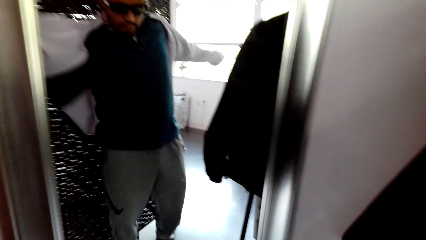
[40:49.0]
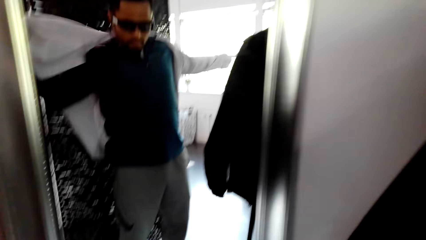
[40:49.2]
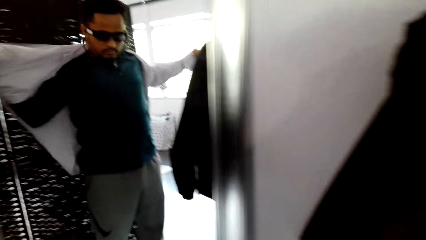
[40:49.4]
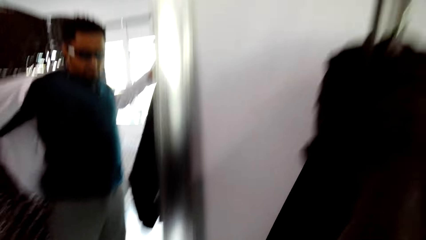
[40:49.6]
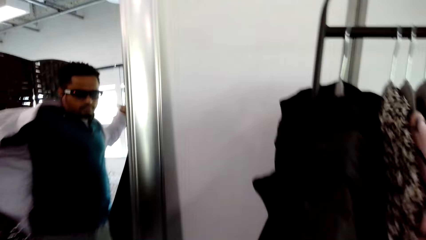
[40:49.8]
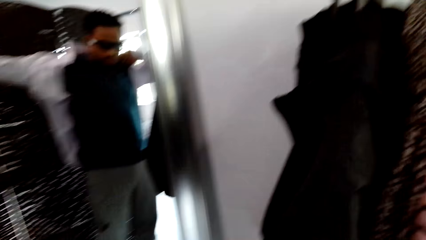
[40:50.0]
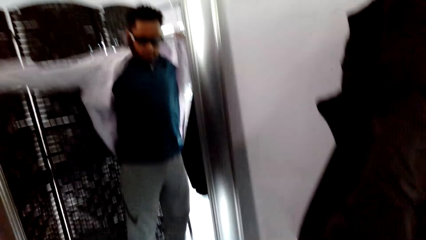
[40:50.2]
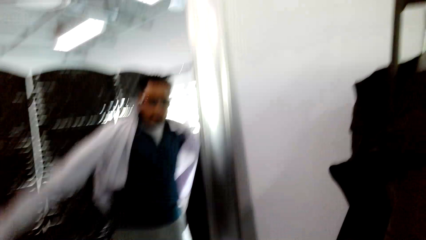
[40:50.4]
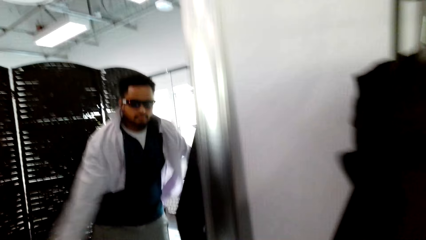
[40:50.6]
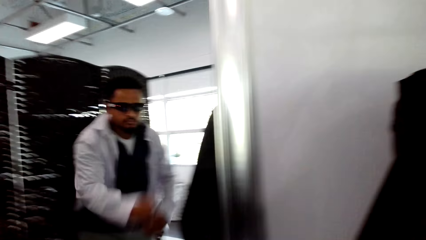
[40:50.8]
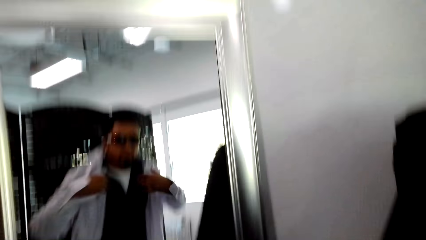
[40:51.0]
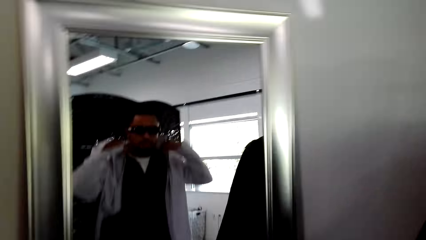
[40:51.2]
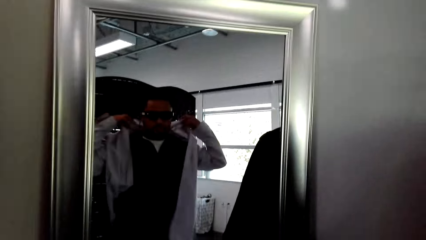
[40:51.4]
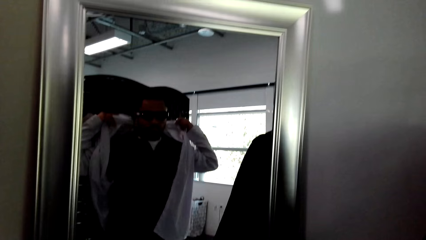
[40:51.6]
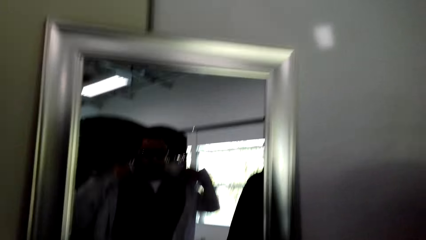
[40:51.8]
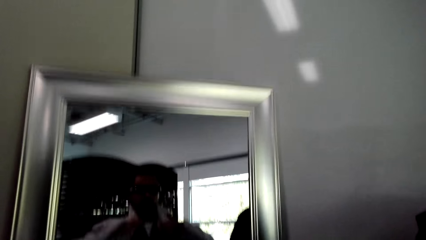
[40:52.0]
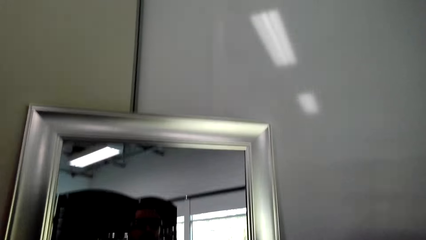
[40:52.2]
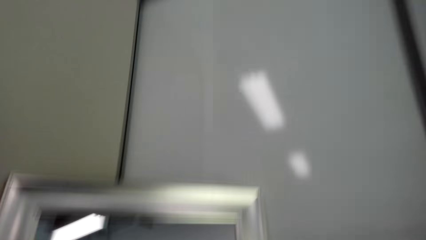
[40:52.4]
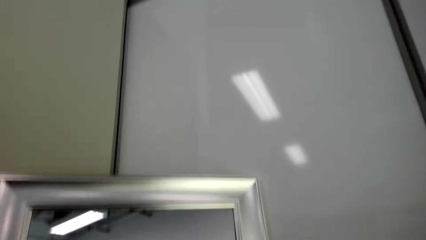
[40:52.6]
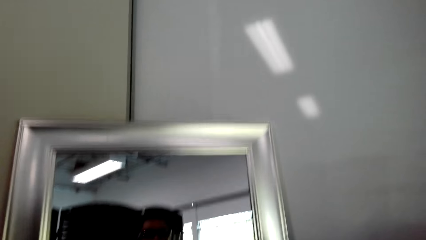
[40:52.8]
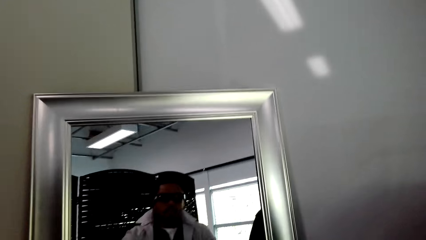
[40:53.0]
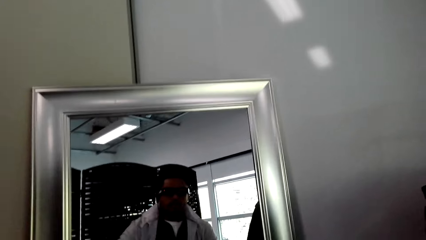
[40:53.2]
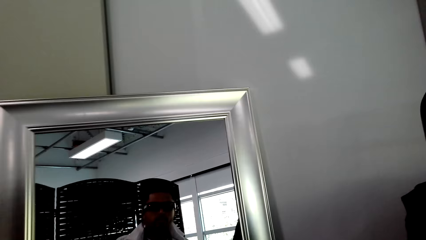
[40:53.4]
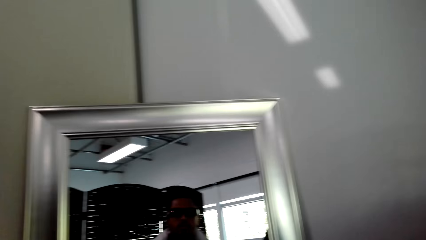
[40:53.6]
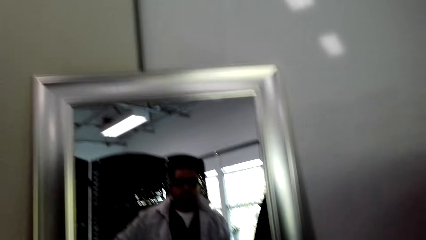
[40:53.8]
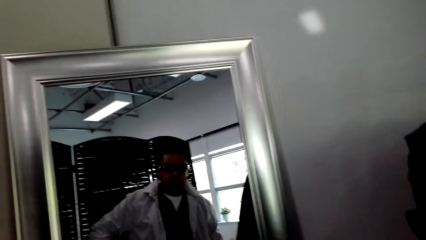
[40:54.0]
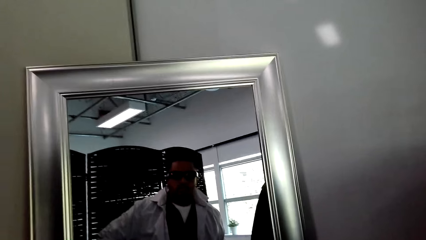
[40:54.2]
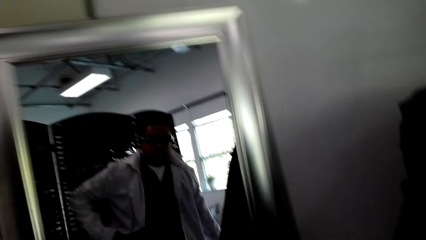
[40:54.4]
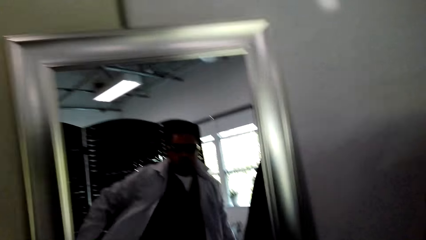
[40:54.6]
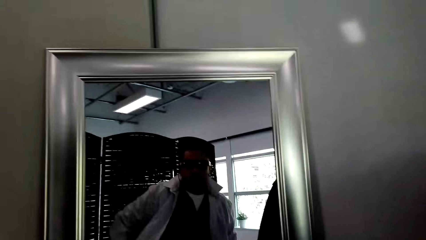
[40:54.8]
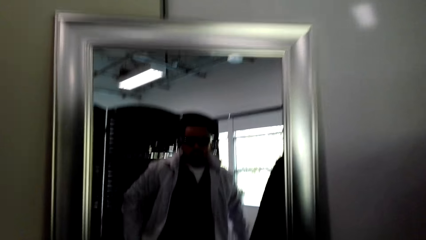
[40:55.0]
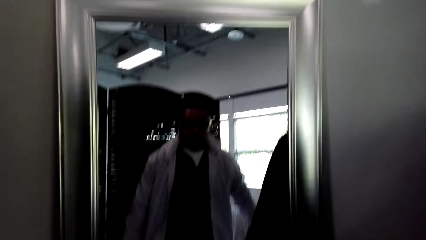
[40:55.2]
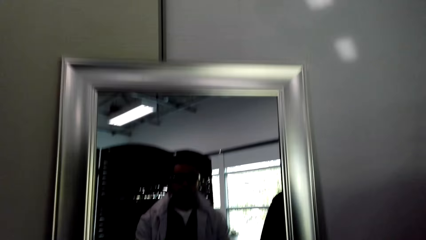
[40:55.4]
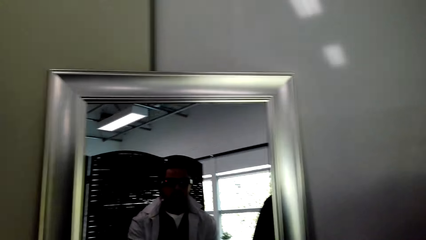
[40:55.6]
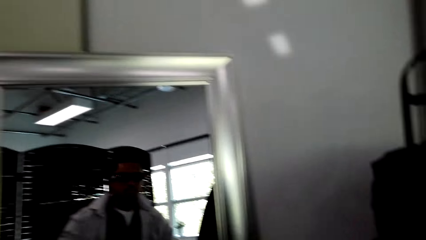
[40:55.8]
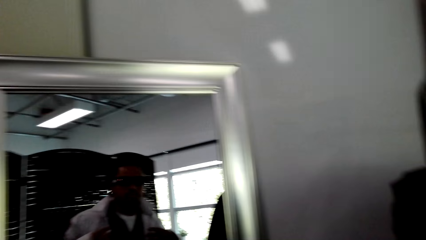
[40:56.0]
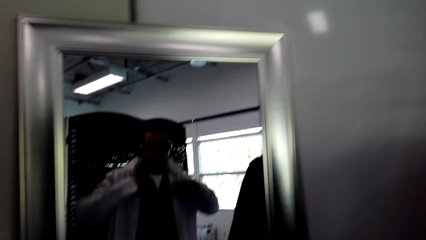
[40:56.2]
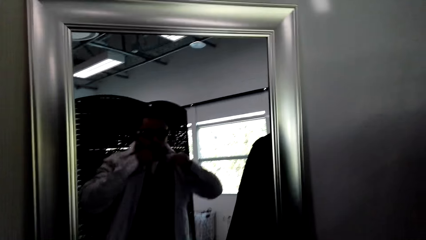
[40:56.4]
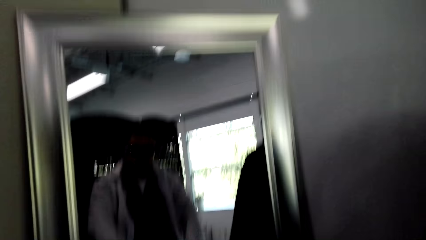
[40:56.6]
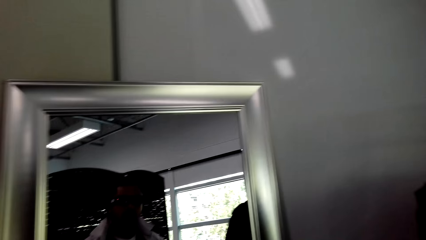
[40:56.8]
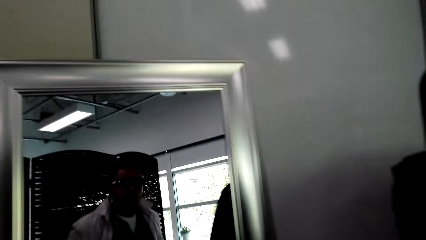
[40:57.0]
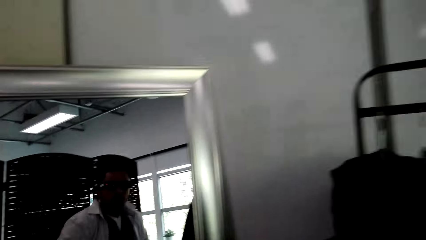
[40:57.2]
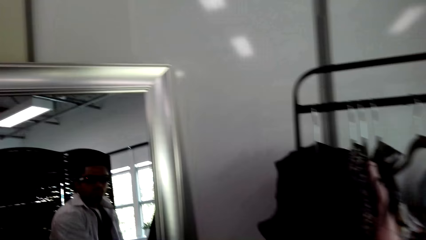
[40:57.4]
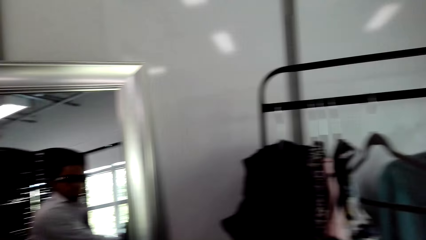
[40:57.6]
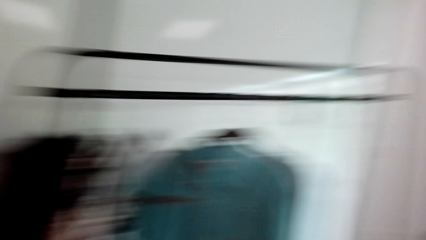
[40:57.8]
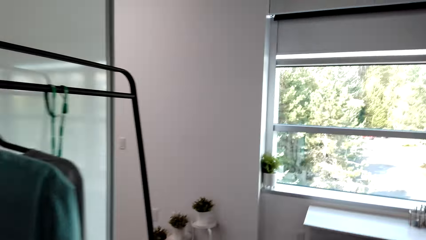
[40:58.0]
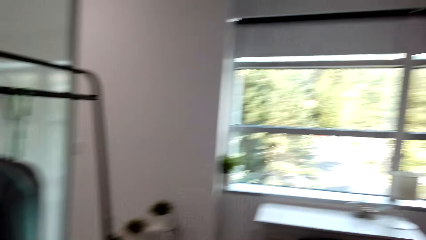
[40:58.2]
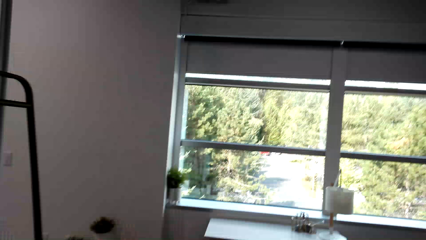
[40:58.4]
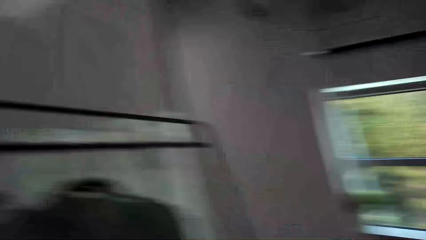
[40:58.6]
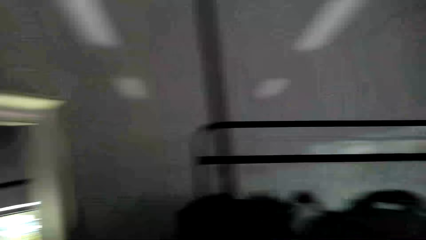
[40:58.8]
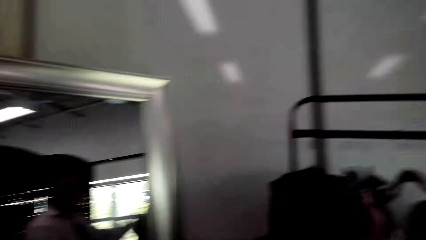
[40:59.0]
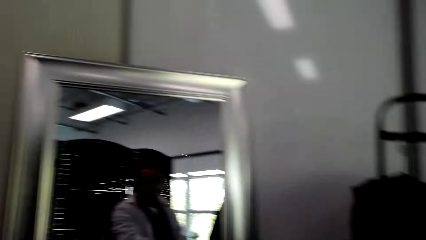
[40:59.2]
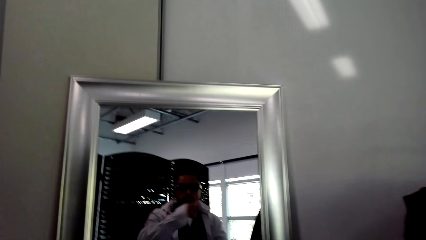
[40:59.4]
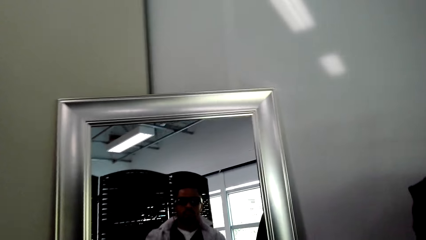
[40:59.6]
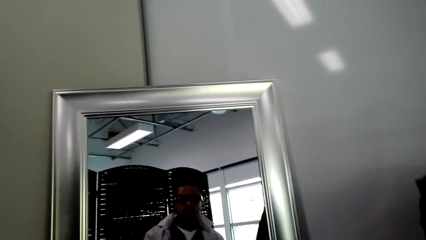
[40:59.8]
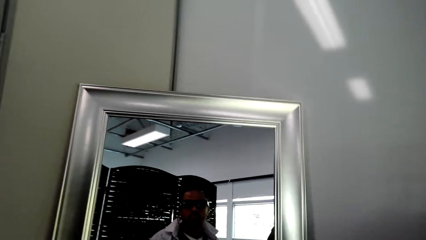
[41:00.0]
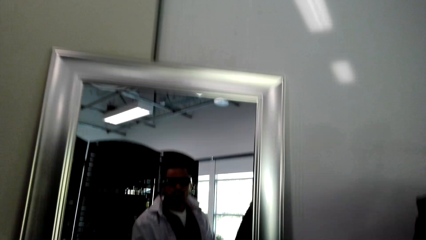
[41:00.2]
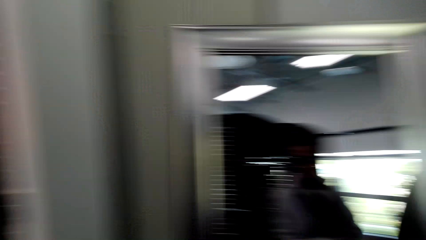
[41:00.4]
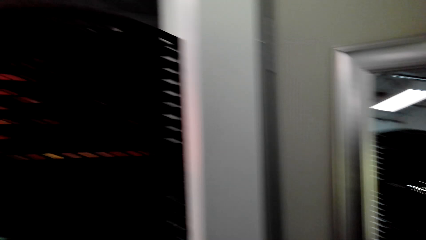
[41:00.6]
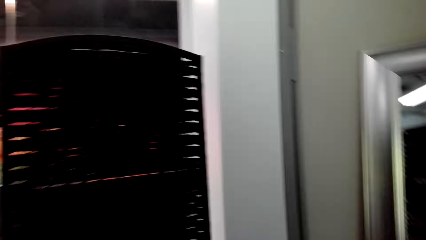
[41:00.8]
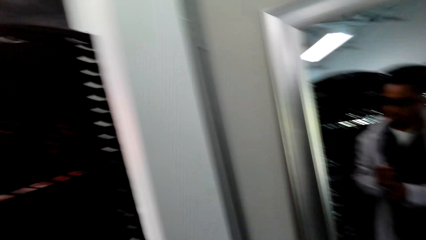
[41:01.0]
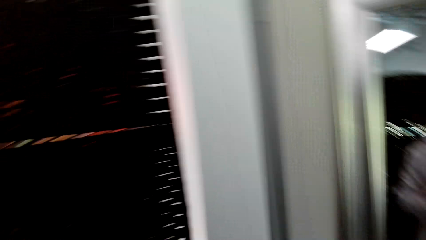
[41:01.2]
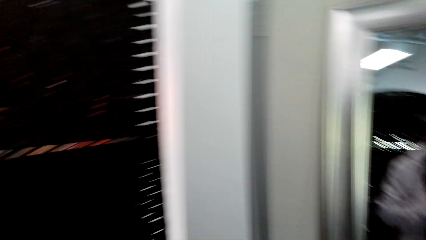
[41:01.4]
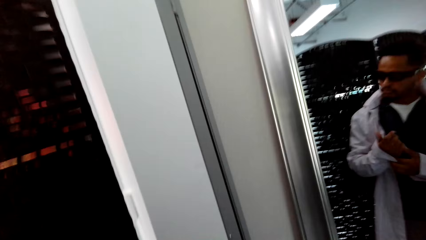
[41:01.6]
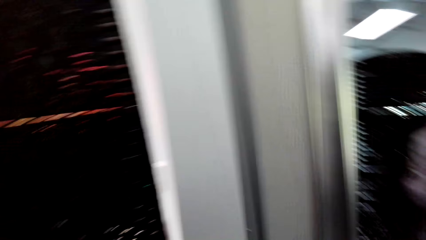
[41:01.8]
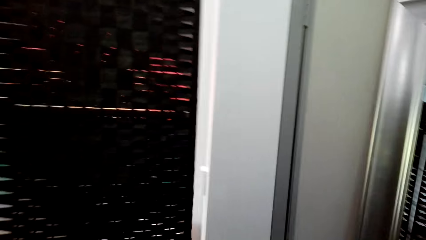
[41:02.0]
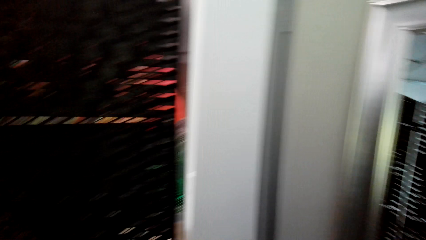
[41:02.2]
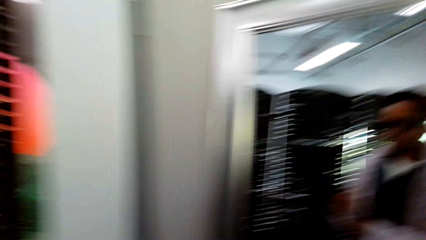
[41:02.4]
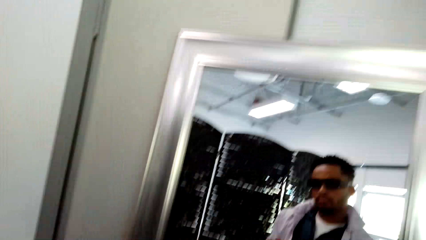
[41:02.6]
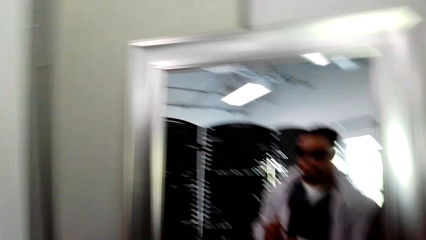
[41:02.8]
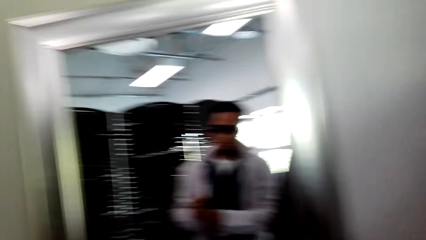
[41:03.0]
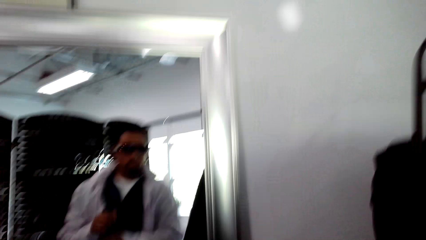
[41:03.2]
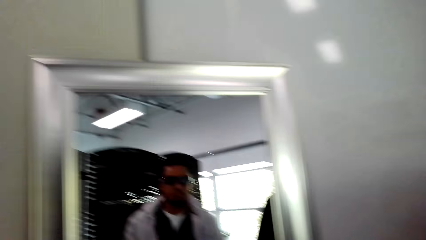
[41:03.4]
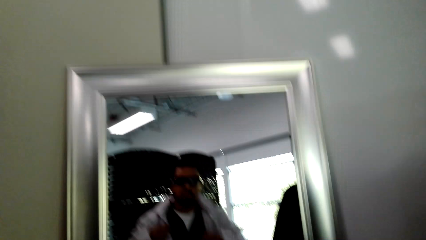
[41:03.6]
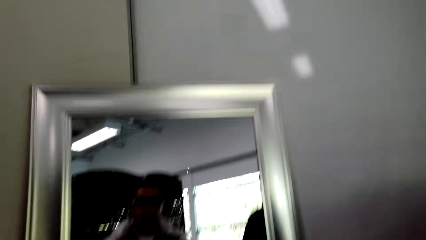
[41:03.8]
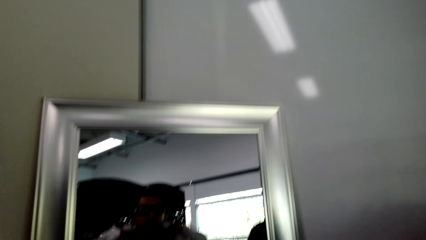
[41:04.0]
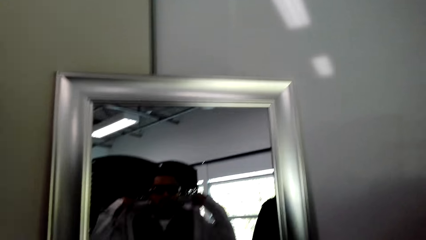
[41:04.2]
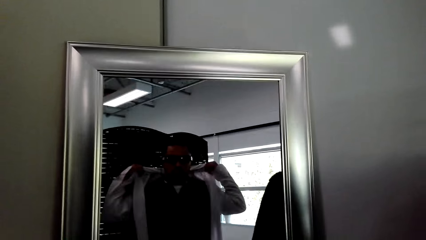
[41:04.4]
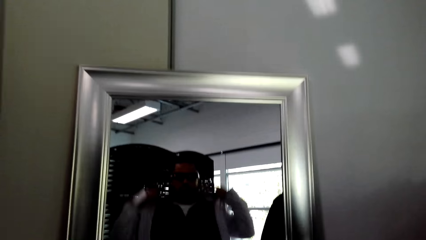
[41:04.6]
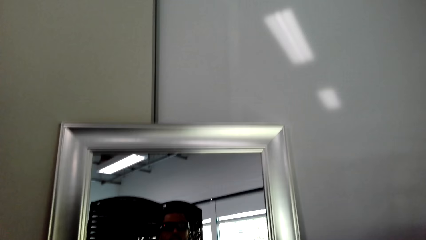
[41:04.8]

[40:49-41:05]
The camera wearer examines the shirt on the mirror. They look on the other side.
